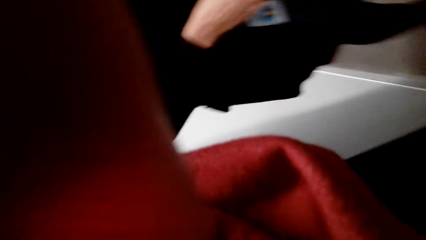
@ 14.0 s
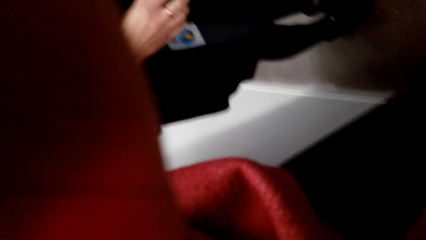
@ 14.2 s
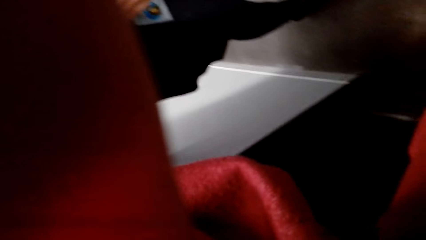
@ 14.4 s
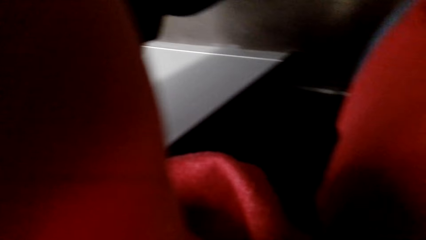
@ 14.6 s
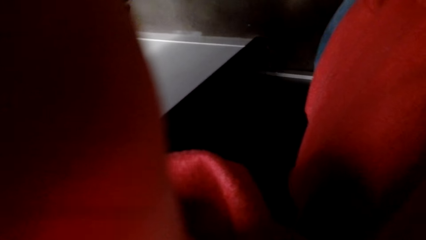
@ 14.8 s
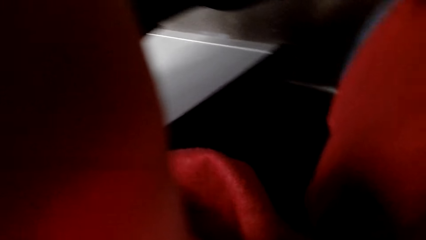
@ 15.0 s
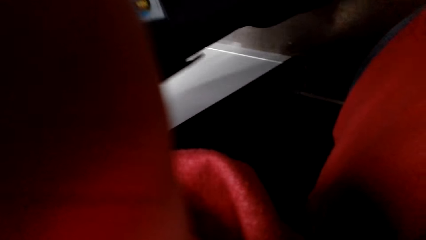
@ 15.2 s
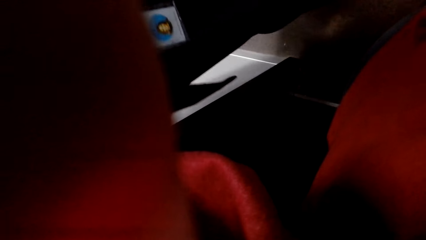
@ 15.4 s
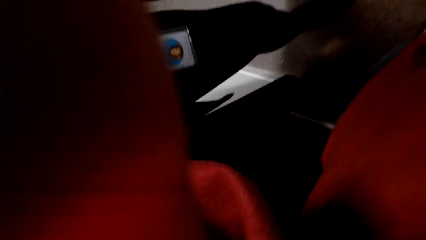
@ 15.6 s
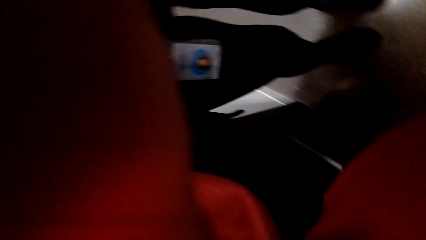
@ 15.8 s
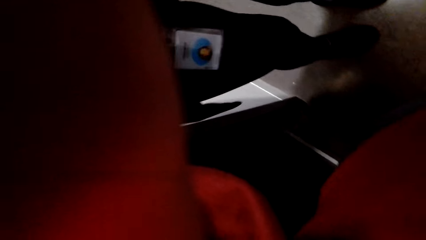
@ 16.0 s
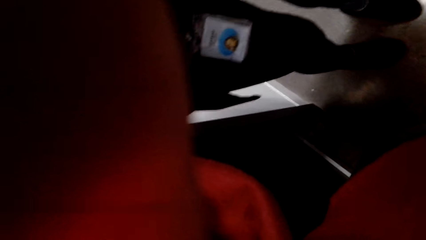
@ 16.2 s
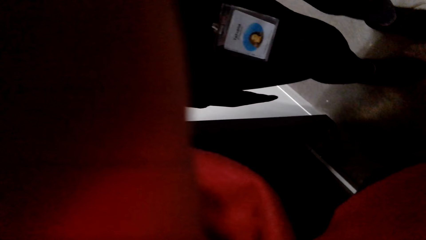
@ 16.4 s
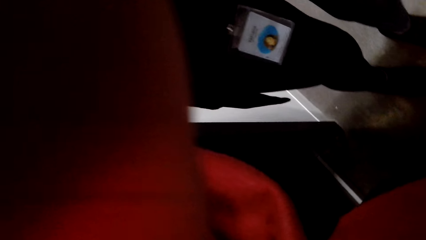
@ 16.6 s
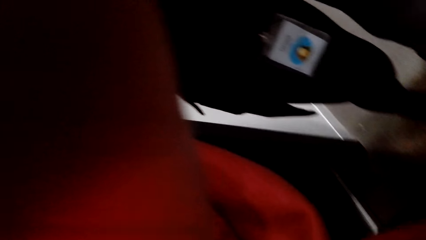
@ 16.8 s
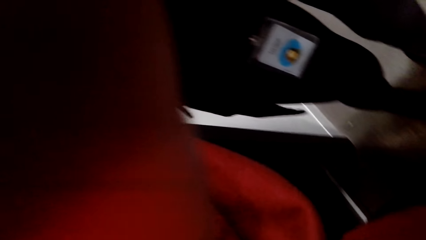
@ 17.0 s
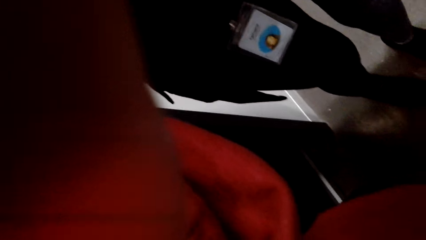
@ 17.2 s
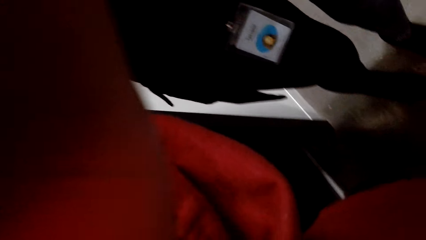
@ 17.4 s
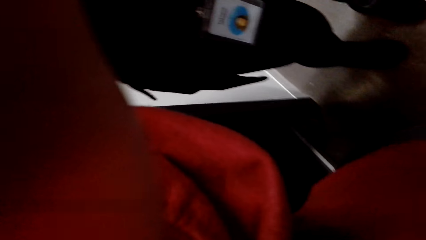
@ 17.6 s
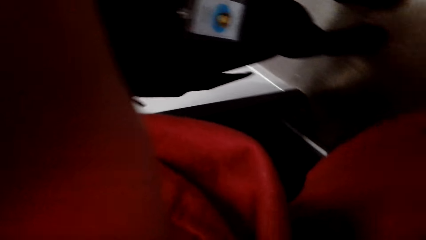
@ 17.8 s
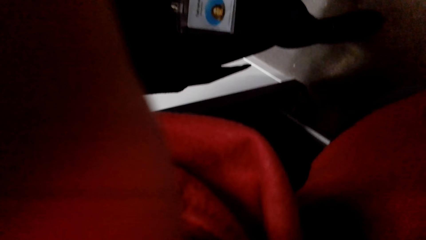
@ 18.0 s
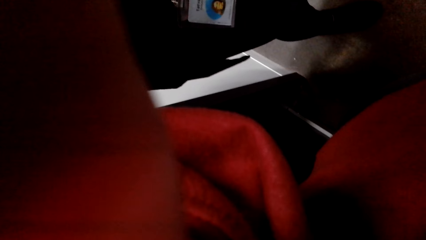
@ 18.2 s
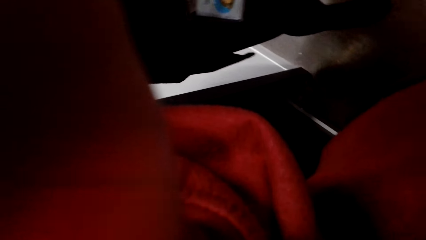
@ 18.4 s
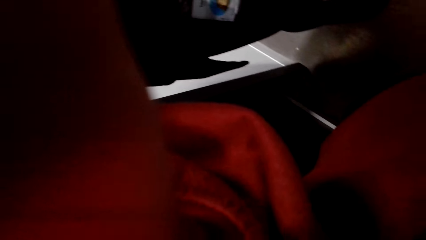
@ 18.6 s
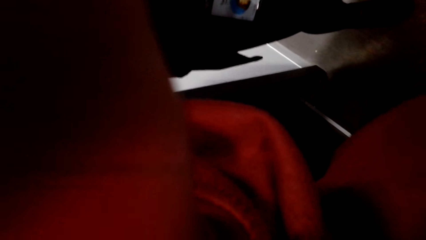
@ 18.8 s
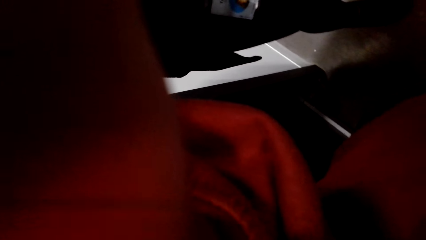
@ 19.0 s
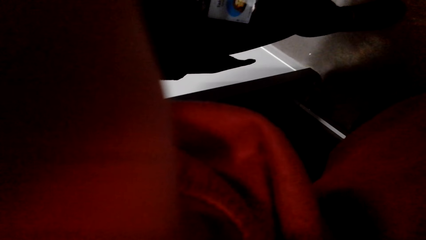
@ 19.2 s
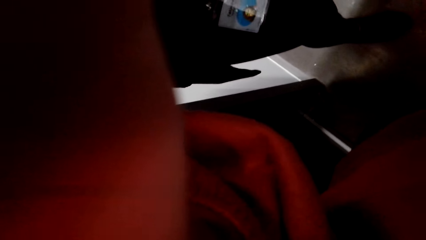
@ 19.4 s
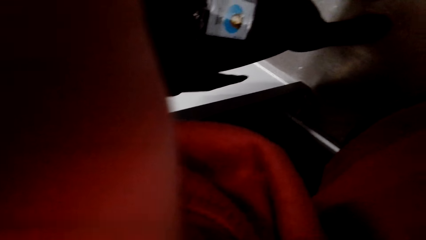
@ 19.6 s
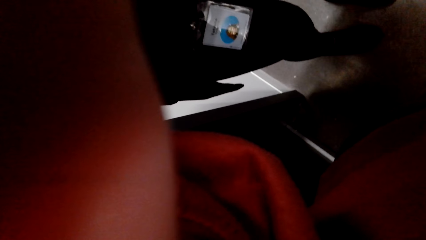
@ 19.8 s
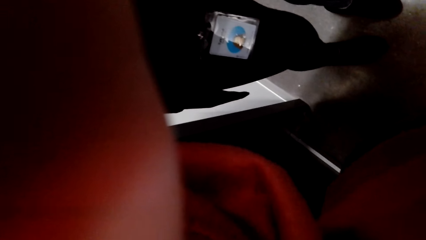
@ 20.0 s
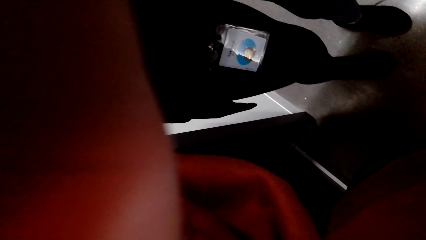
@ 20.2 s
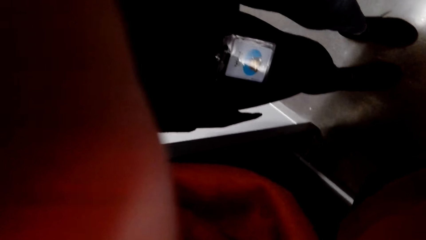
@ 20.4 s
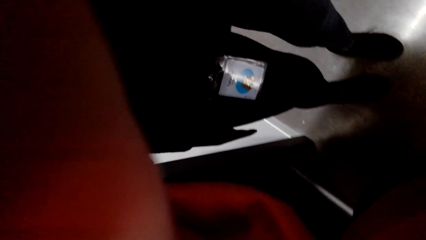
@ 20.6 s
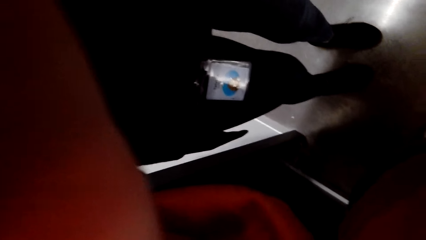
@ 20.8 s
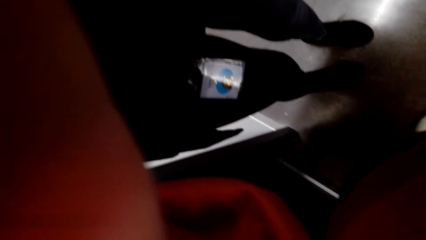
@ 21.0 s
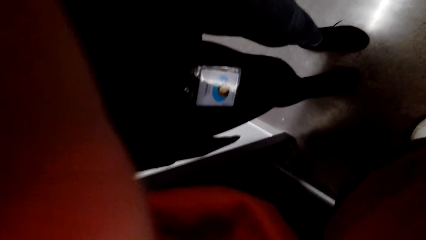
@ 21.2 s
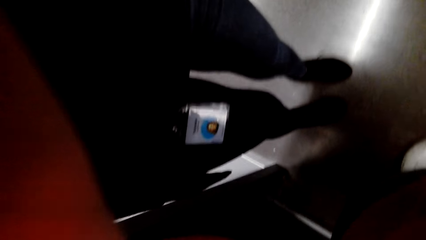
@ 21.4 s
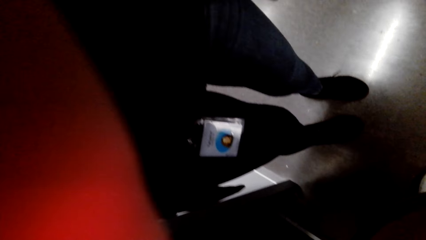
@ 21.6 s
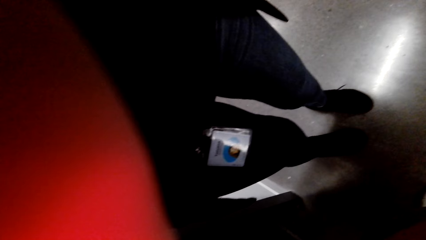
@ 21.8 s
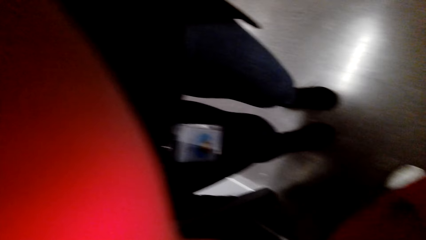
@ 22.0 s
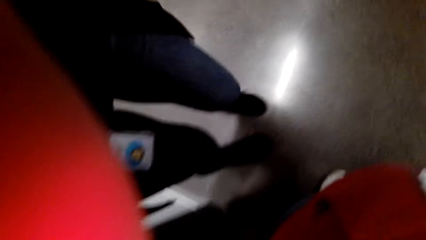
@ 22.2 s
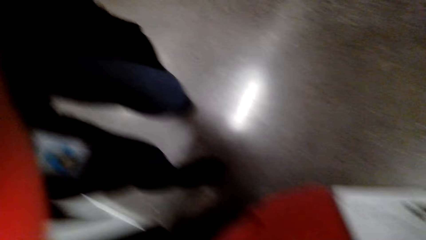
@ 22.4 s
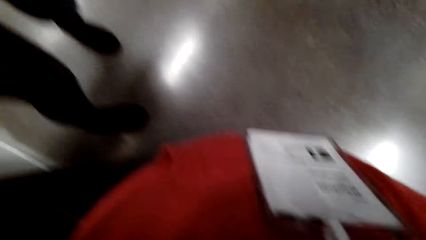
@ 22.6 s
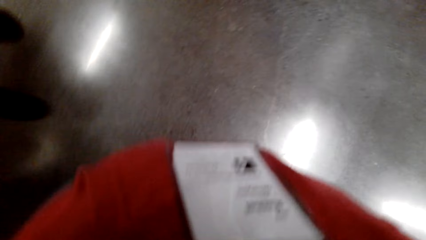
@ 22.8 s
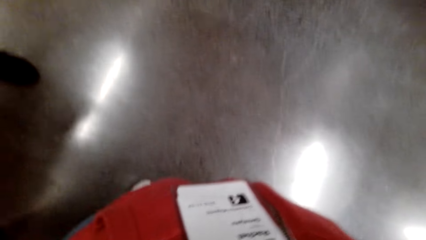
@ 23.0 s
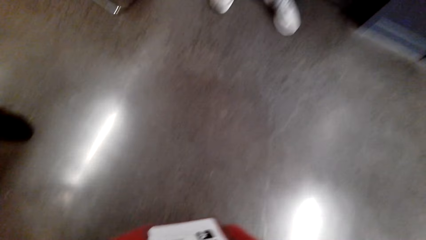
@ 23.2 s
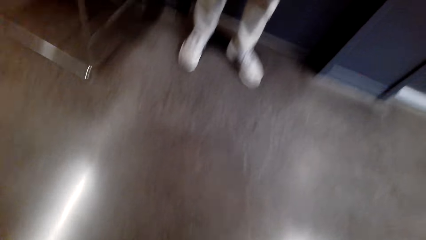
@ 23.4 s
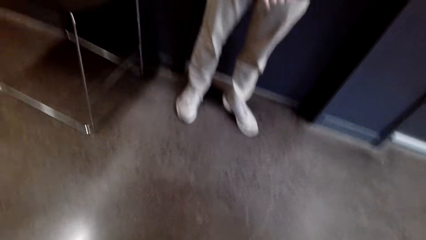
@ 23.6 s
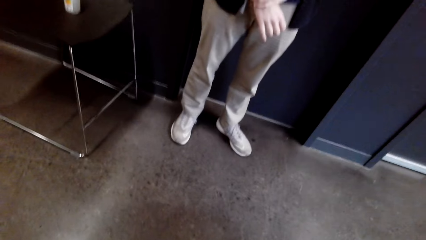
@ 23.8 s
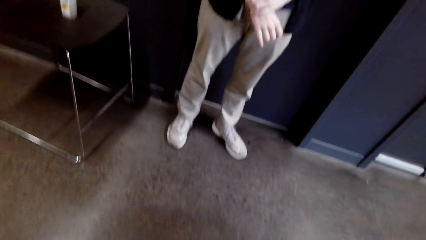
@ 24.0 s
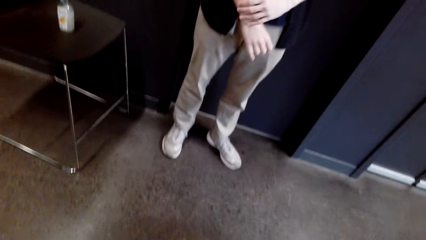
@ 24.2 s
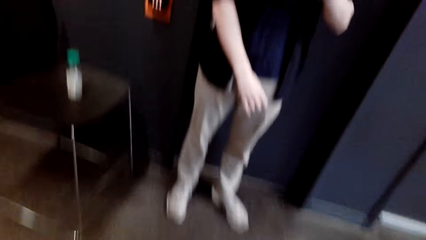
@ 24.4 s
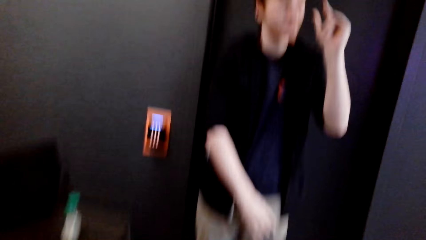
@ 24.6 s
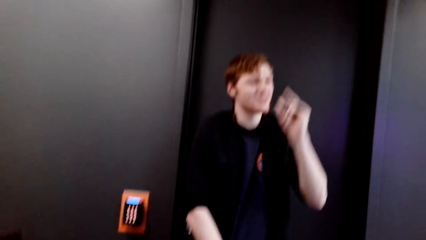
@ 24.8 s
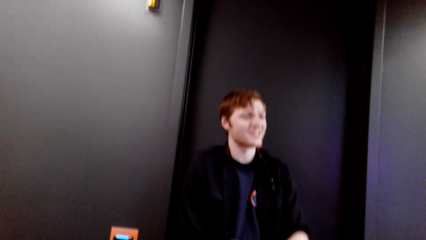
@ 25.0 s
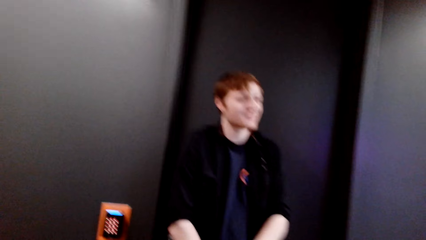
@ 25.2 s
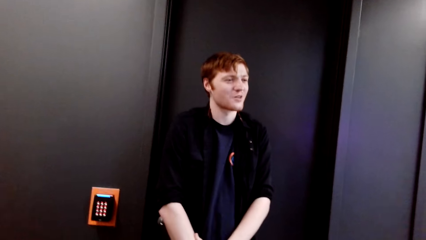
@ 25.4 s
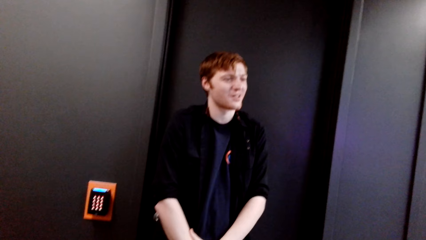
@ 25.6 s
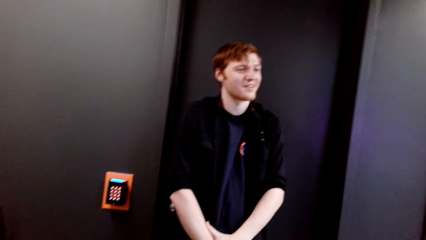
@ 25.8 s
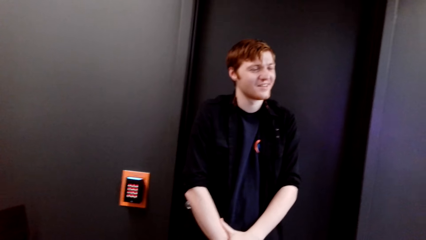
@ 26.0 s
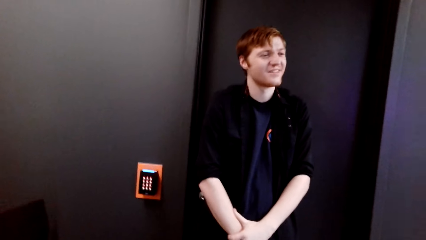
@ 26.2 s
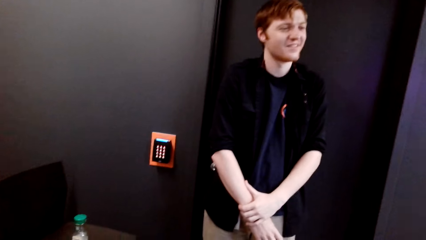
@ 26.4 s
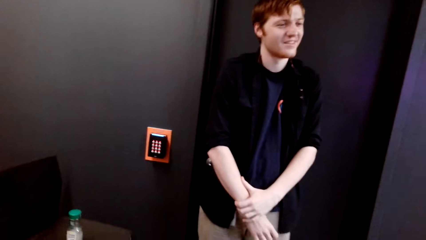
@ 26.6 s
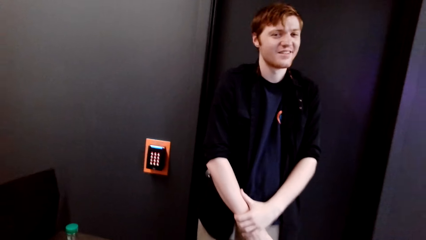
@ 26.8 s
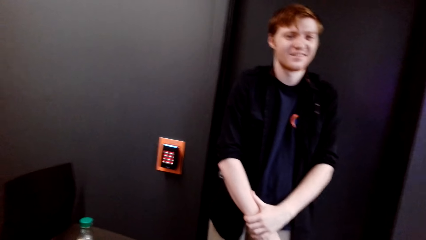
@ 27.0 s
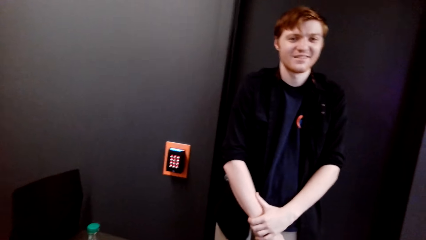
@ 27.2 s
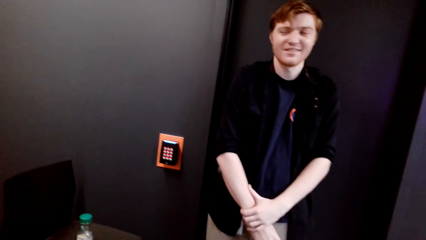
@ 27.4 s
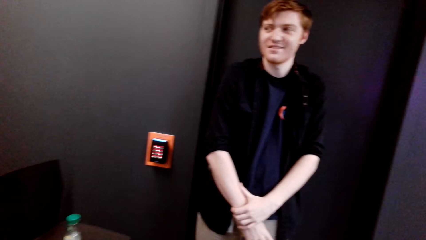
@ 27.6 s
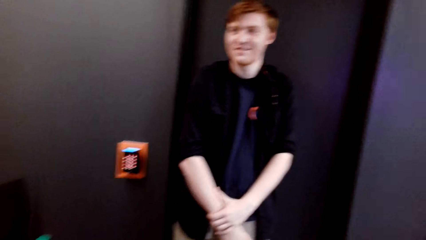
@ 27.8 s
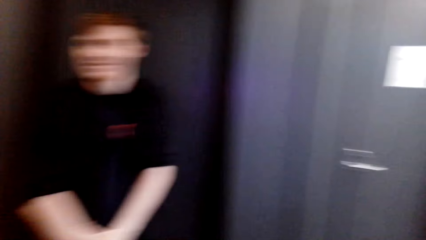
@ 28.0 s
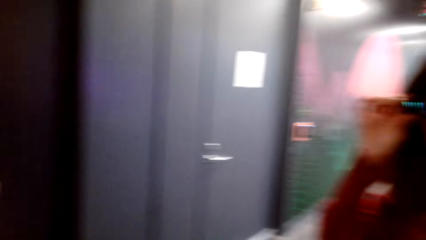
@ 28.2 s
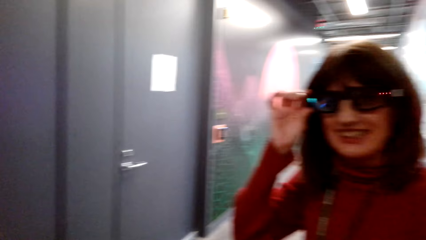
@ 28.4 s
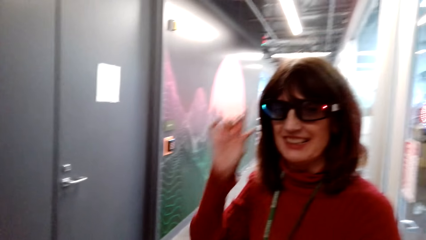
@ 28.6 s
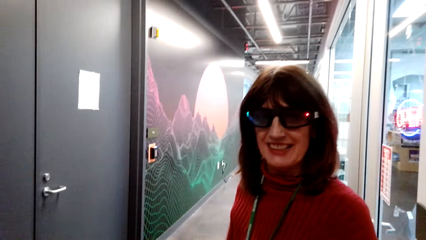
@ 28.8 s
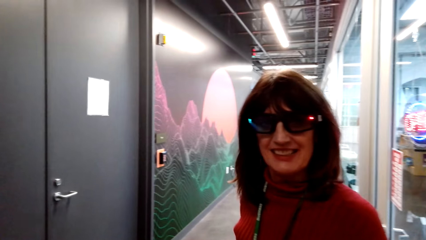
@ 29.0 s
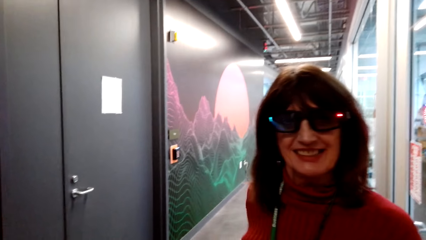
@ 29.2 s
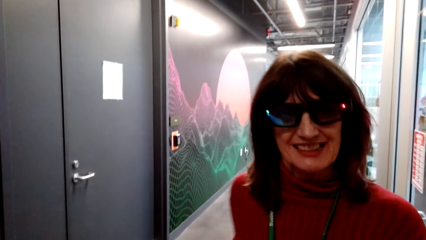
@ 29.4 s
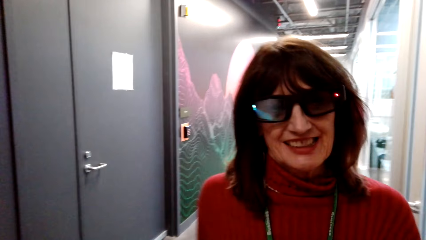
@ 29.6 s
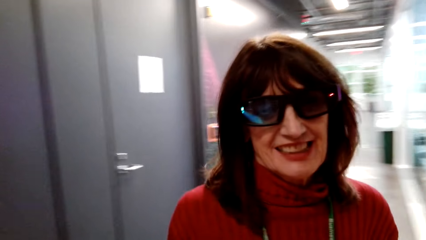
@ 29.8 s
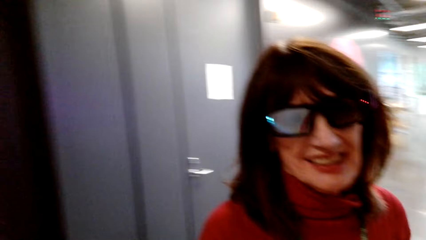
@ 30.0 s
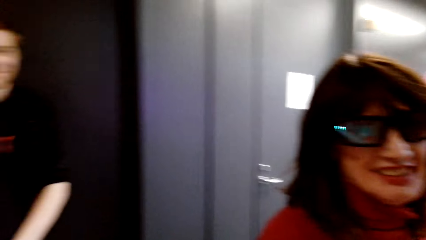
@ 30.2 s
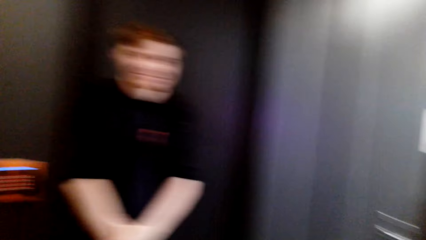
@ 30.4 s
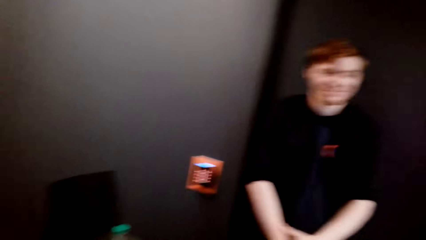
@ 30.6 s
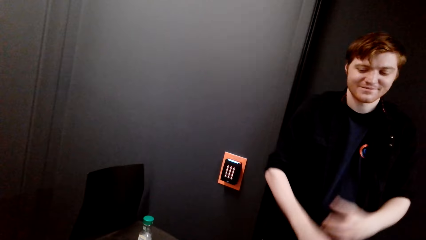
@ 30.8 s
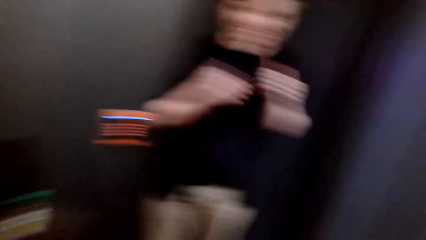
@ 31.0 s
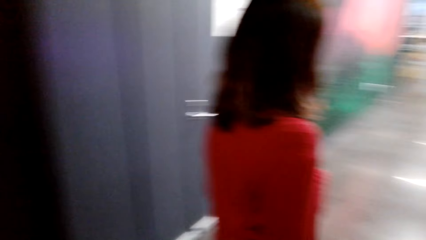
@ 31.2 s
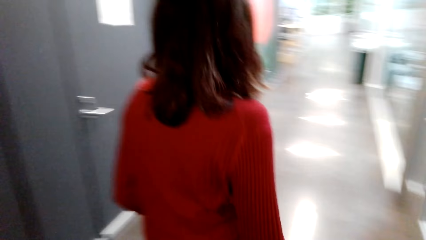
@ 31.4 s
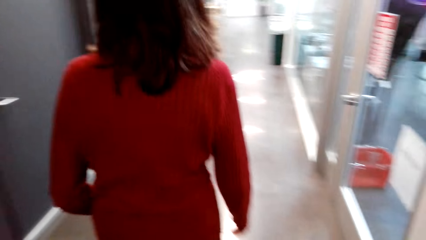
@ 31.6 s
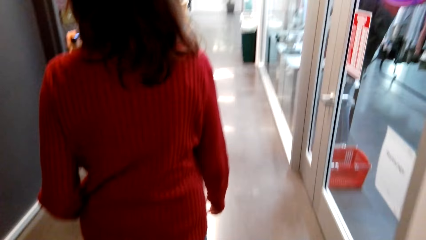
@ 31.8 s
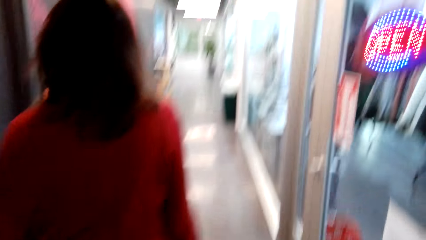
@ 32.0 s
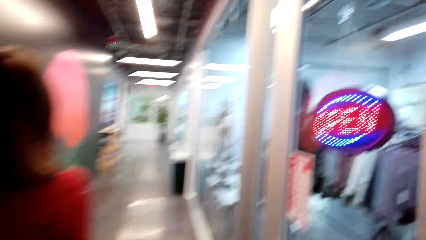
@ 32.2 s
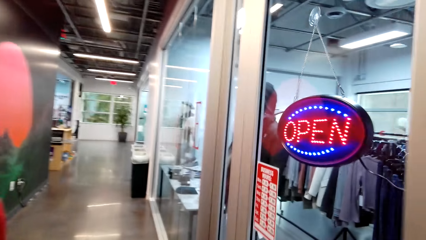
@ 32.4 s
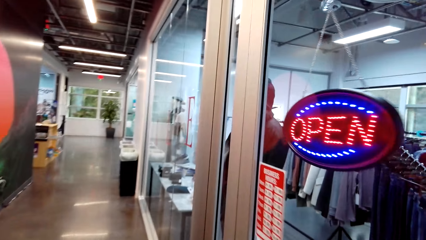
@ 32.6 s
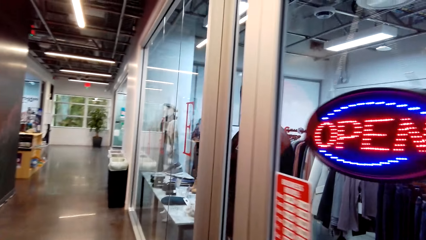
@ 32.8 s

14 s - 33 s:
The camera wearer converses with a woman. A man converses with the woman. The man makes a hand gesture. The camera wearer converses with the woman. The woman walks around the store. The camera wearer walks around the store.
